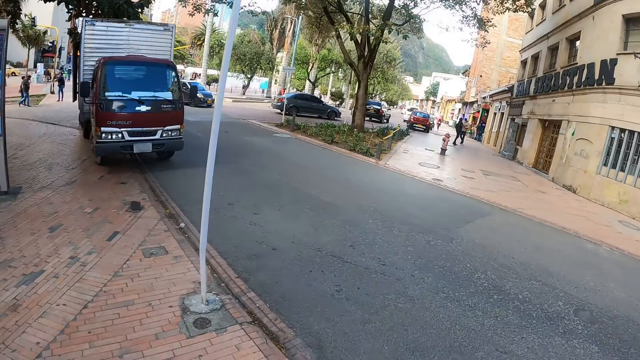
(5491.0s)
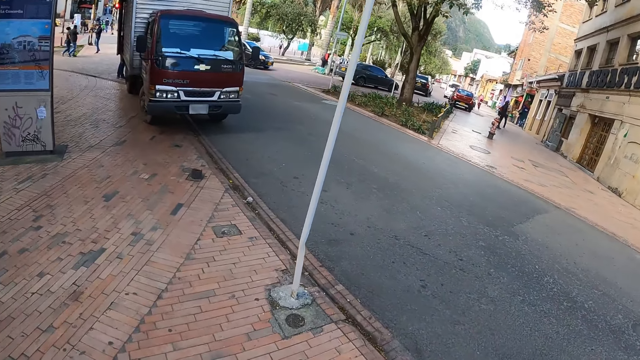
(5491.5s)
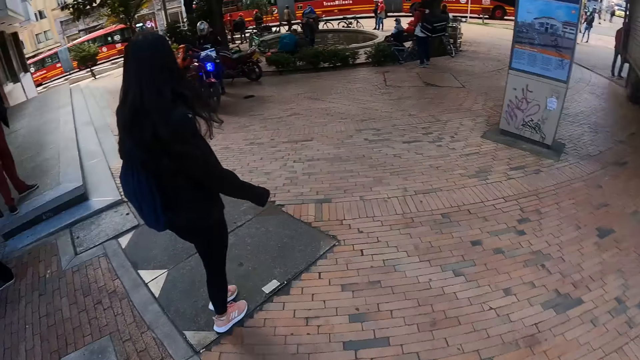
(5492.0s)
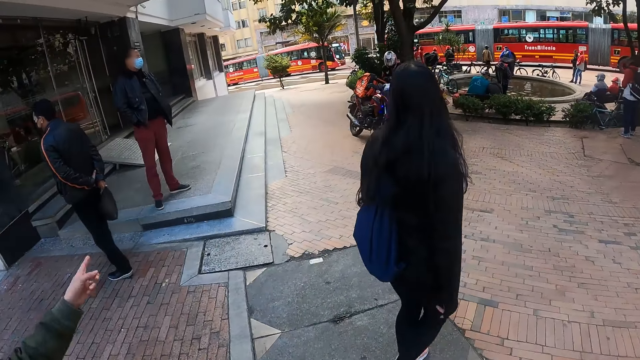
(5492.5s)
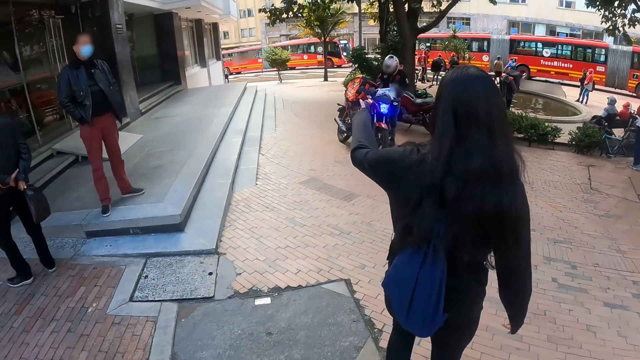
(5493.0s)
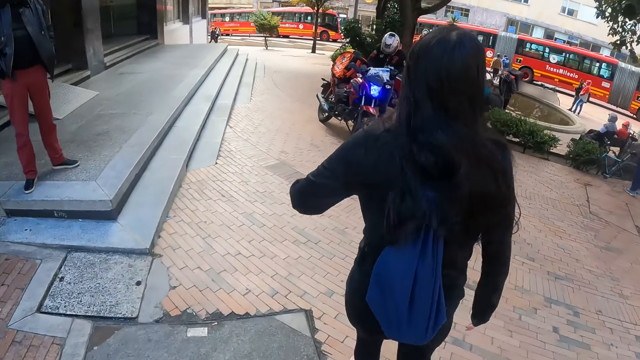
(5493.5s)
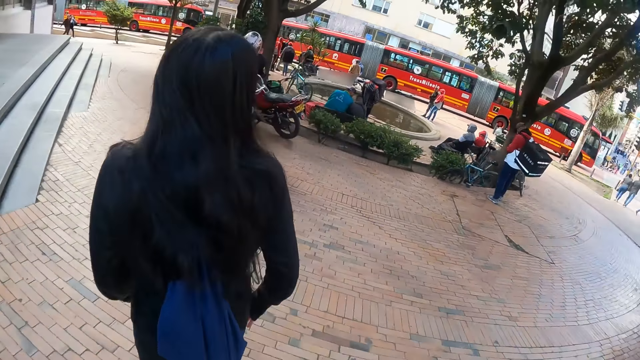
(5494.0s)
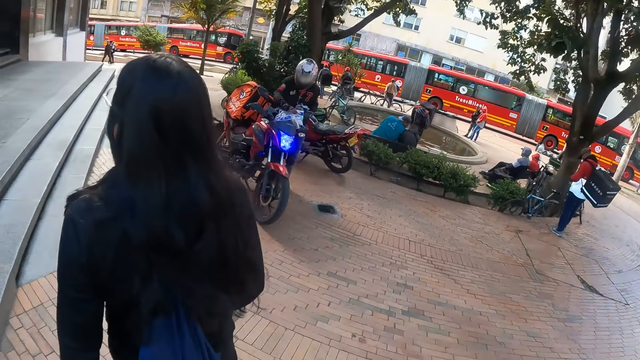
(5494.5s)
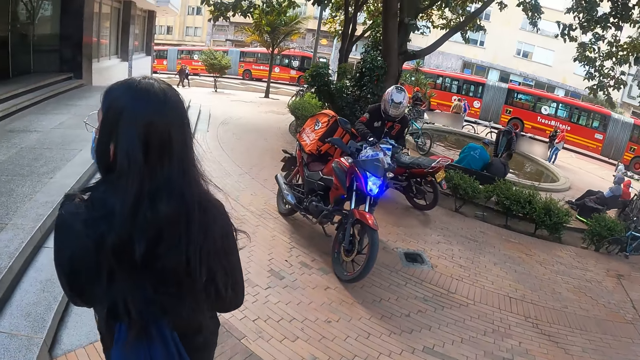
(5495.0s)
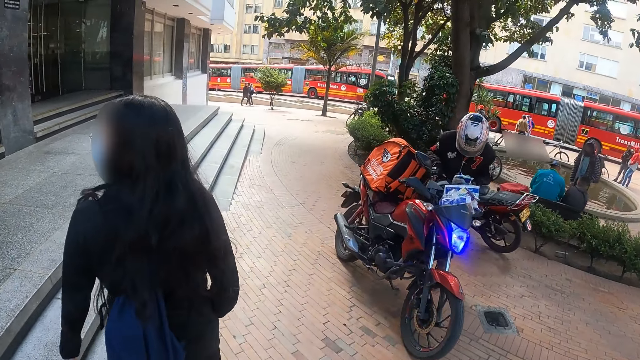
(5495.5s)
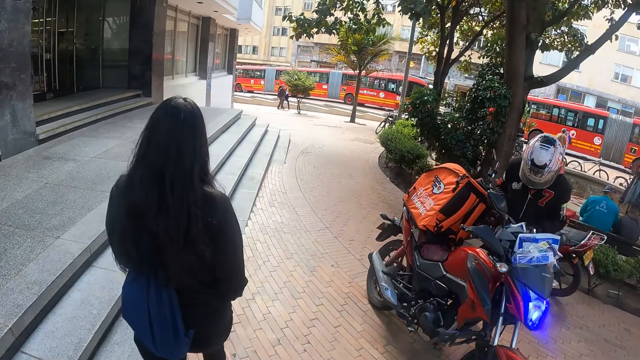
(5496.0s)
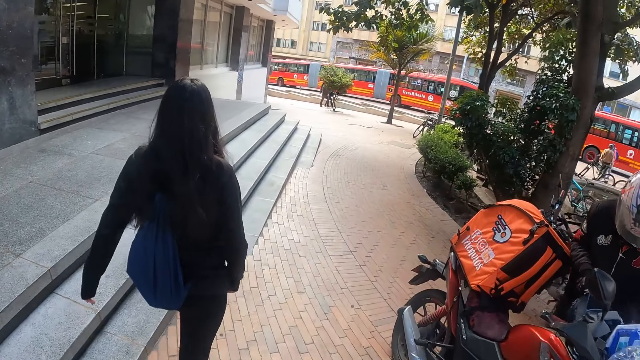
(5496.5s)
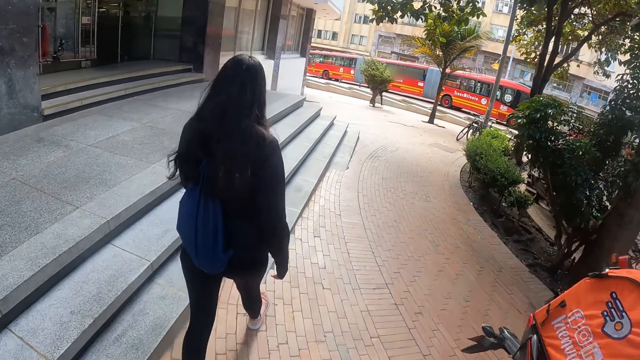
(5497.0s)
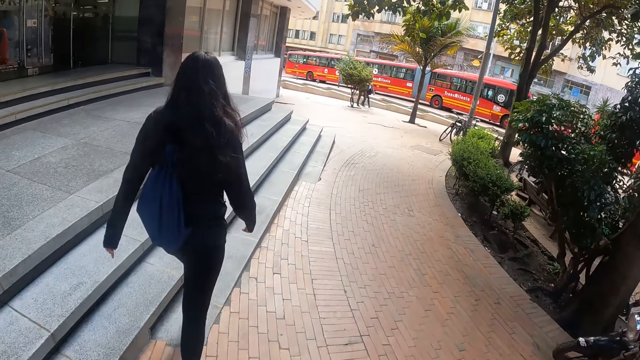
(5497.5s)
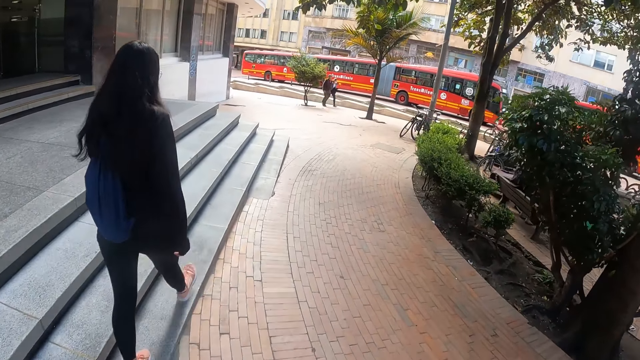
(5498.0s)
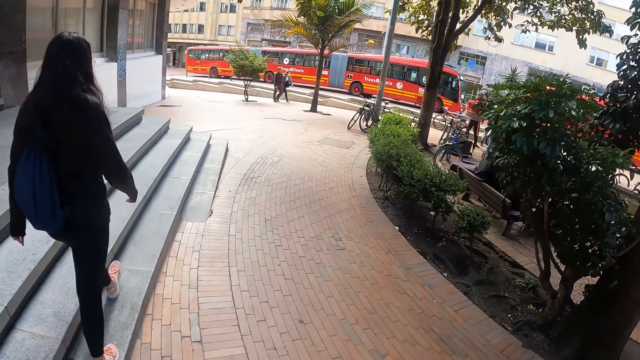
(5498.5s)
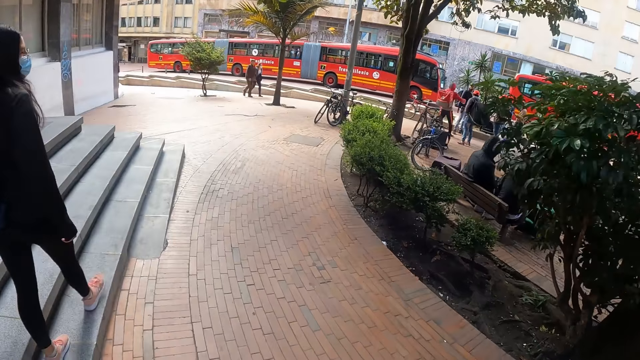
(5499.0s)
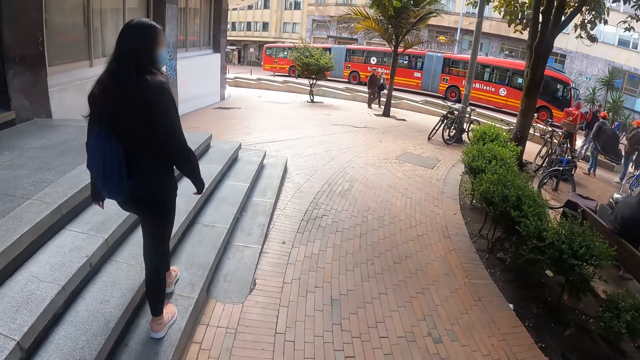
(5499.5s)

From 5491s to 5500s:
The camera wearer points at something on the road. They walk on the crosswalk.

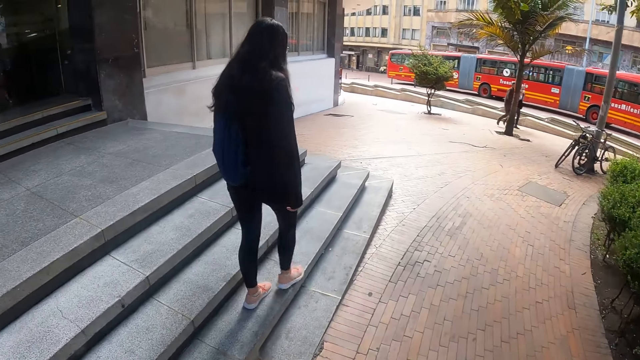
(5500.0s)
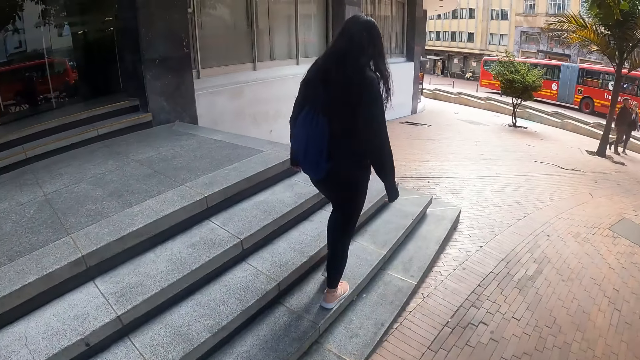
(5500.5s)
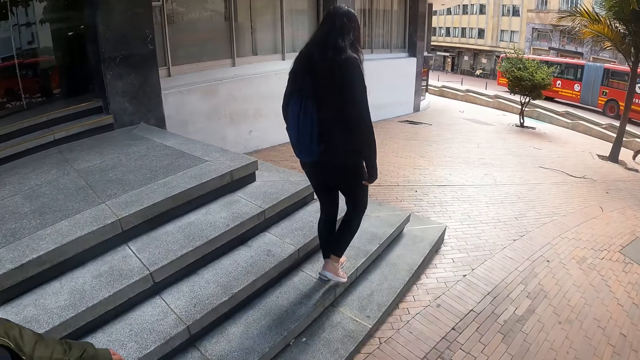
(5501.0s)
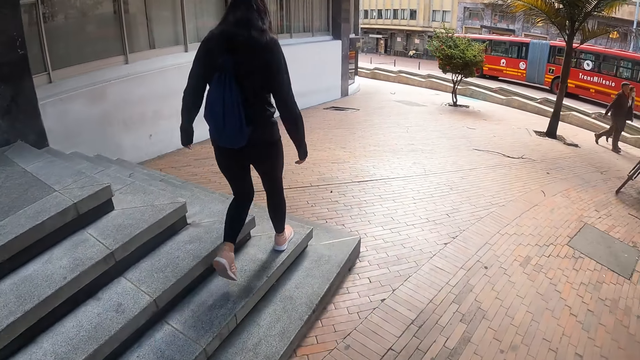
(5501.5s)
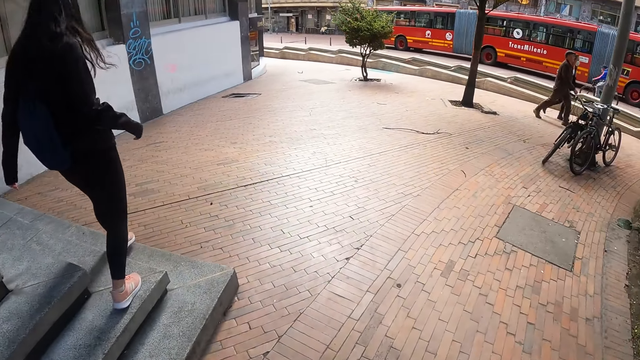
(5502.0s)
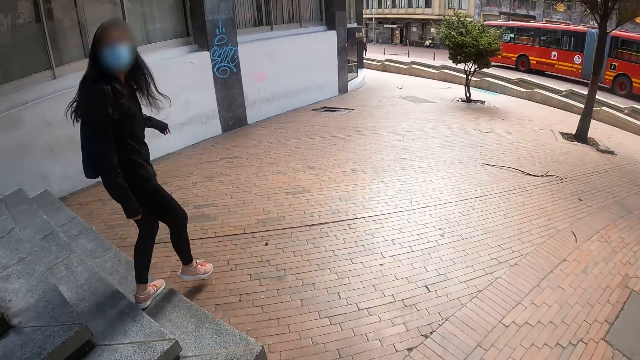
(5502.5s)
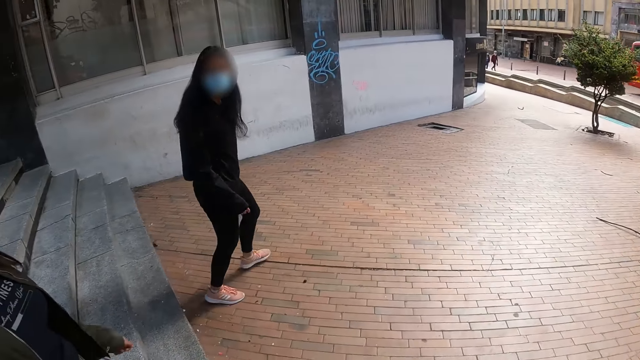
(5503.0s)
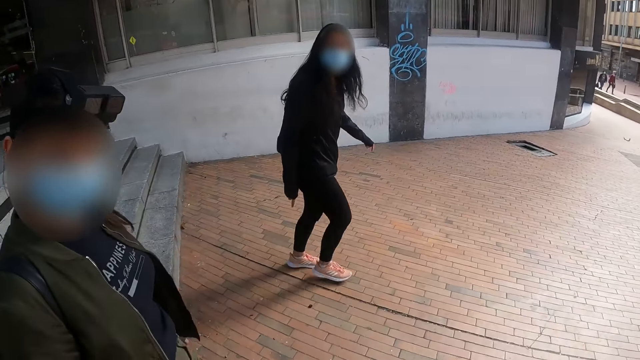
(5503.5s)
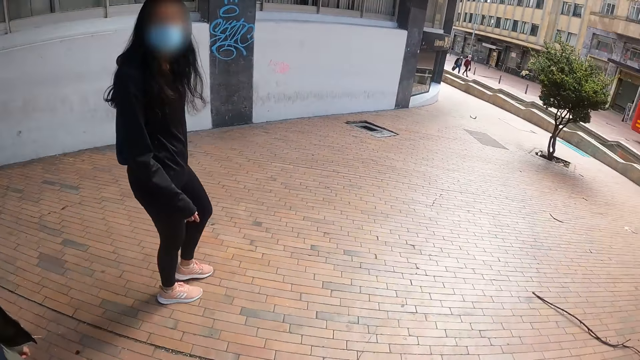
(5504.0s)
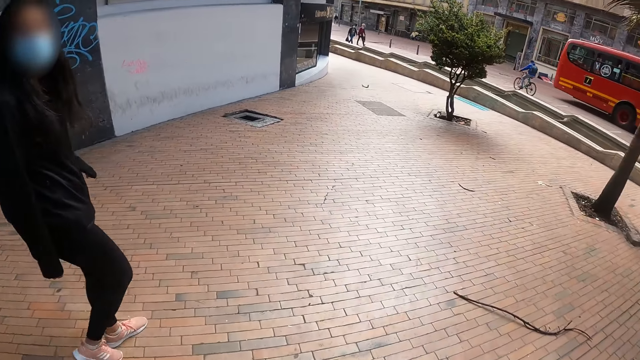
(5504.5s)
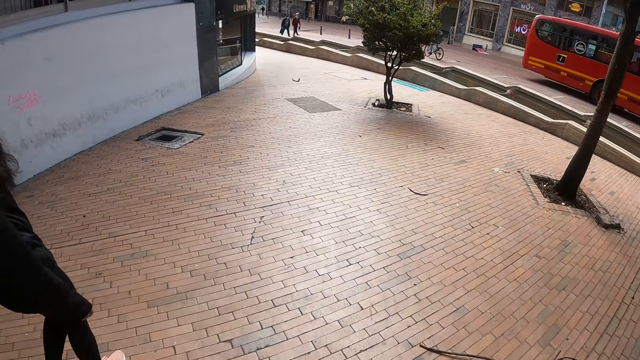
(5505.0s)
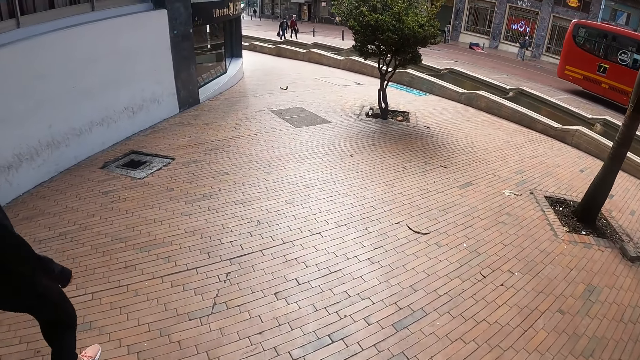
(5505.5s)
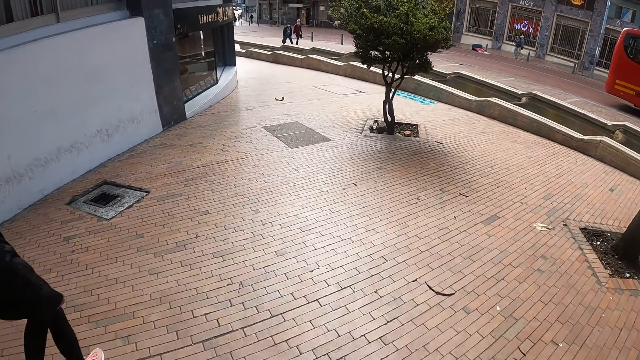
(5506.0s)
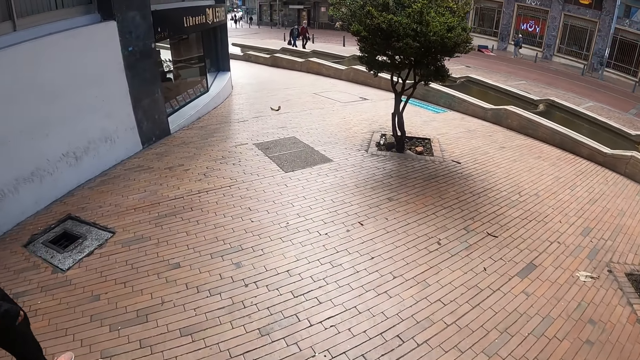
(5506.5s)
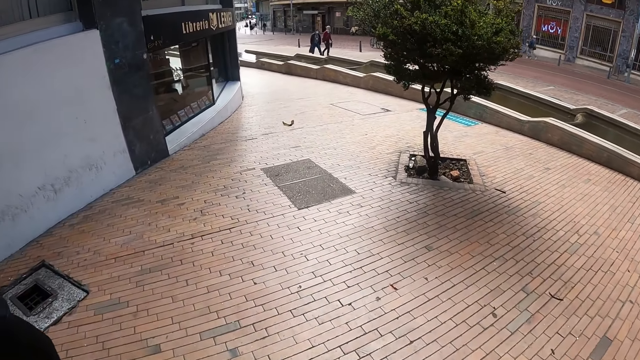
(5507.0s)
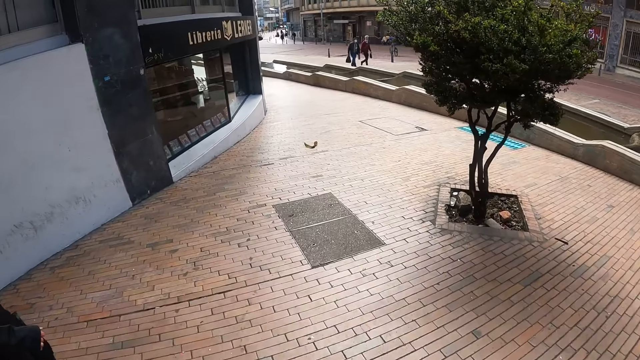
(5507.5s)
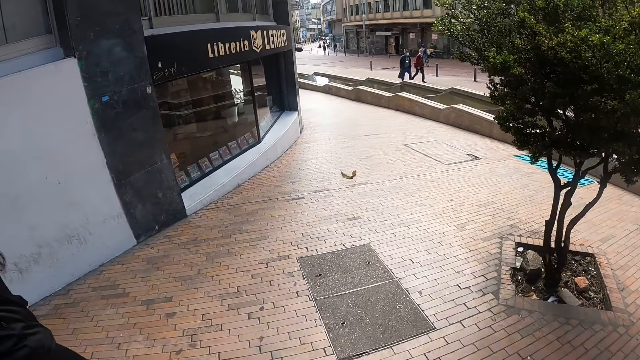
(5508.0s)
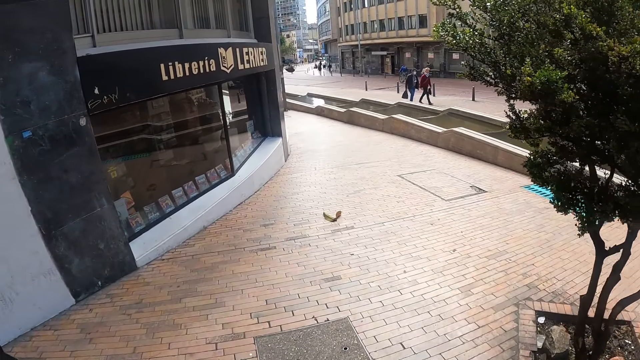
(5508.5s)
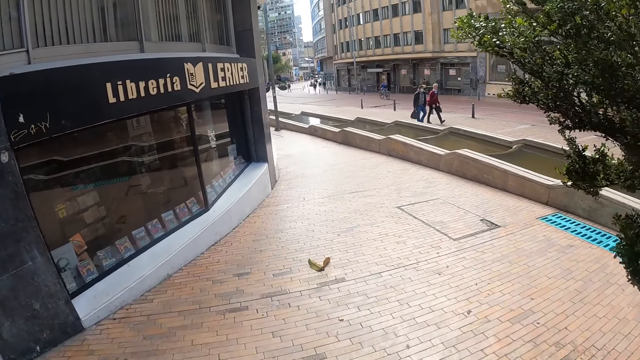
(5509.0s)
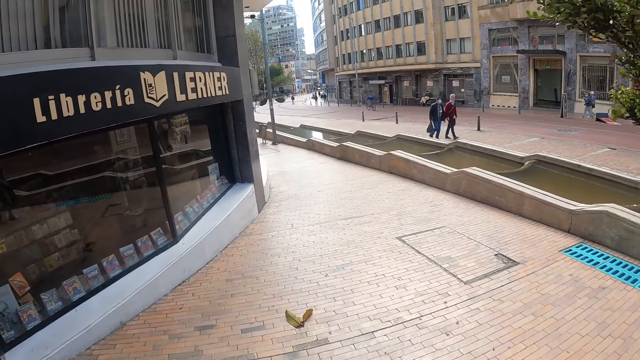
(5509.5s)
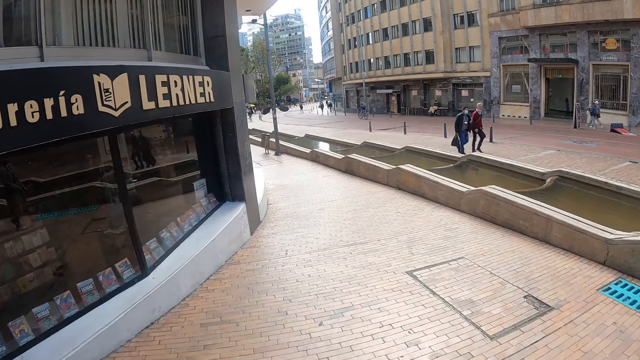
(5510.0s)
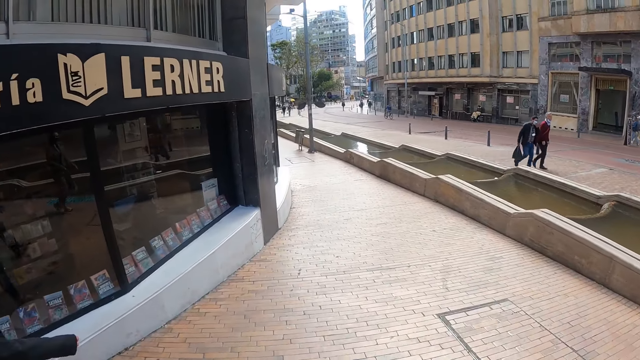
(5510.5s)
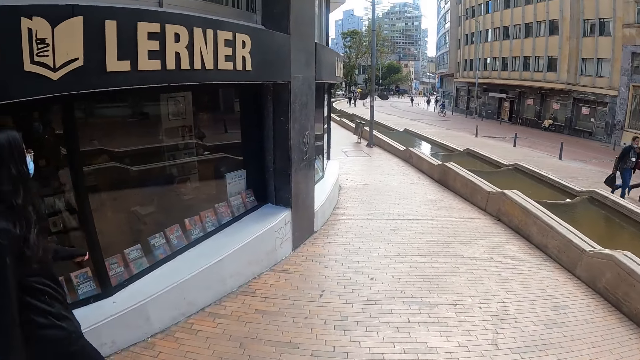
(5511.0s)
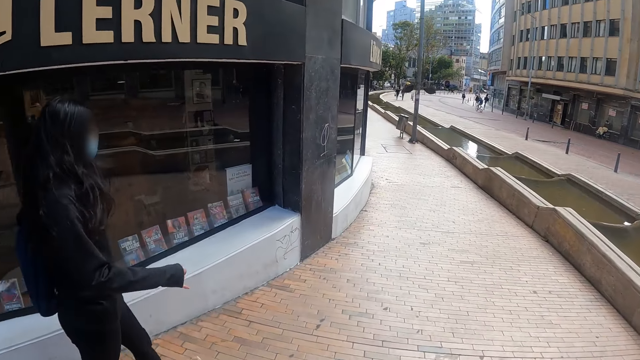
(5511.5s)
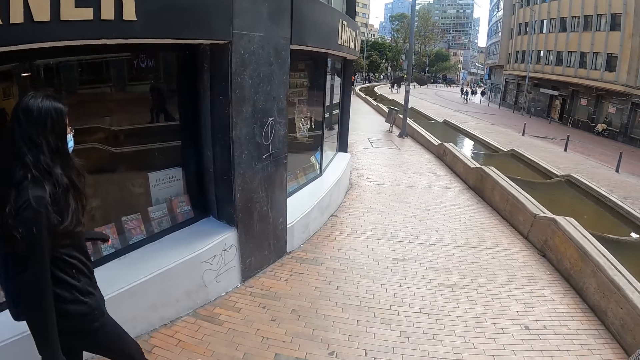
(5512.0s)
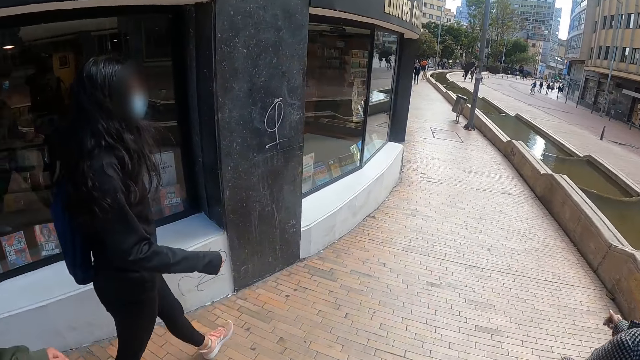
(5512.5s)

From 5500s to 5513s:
The camera wearer looks at a person. They look at another person. They walk around.
